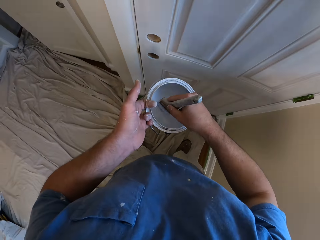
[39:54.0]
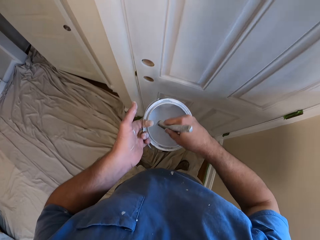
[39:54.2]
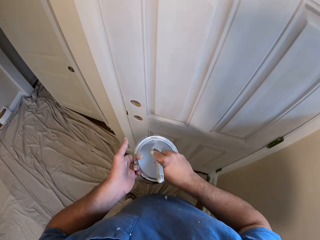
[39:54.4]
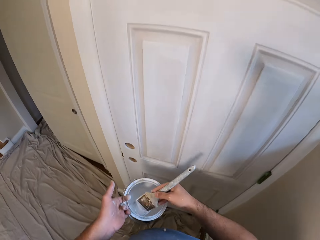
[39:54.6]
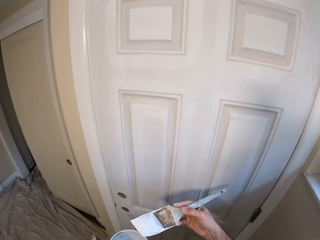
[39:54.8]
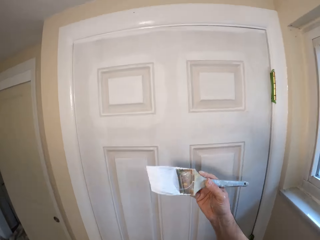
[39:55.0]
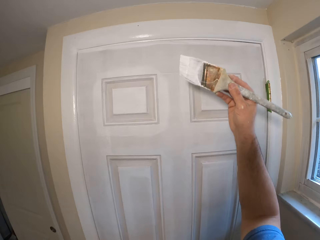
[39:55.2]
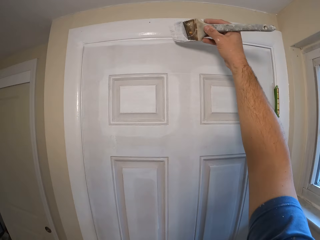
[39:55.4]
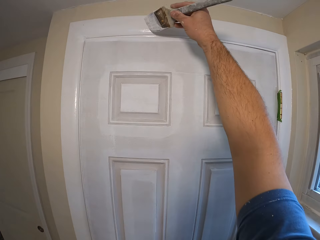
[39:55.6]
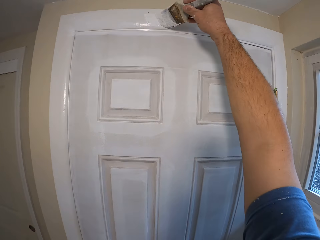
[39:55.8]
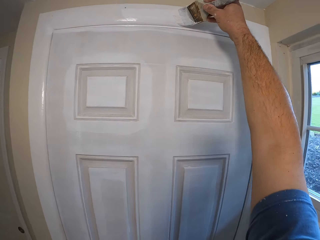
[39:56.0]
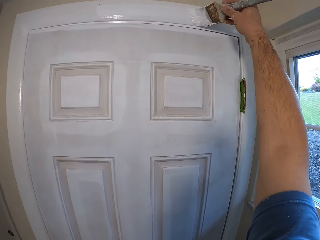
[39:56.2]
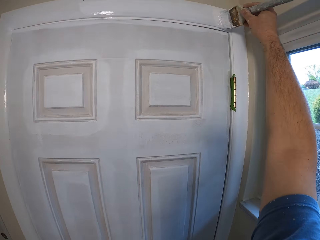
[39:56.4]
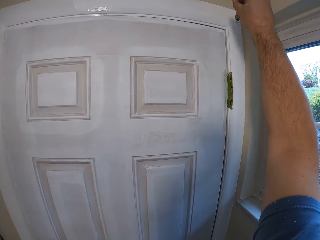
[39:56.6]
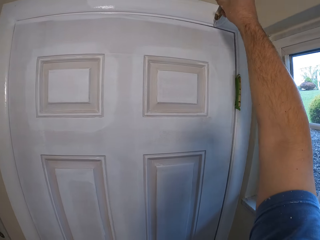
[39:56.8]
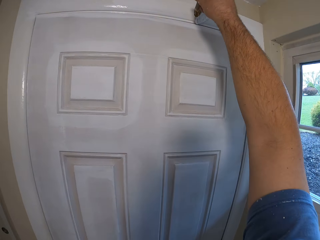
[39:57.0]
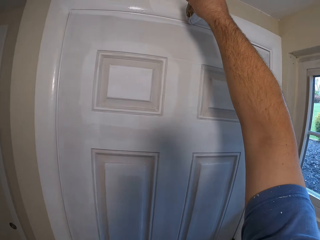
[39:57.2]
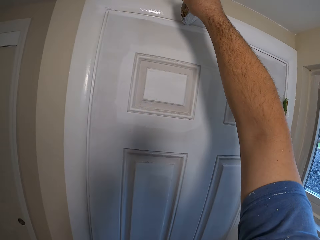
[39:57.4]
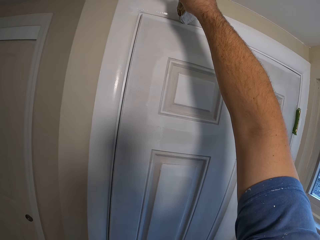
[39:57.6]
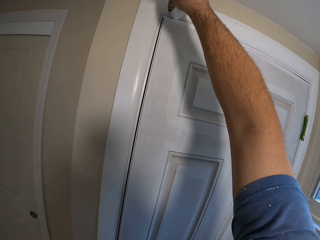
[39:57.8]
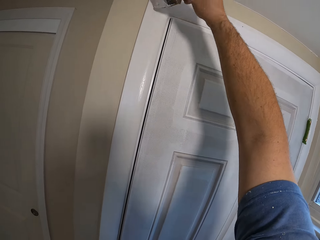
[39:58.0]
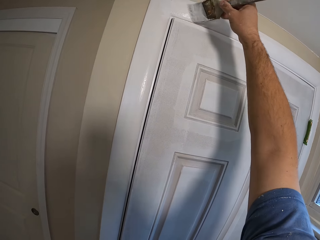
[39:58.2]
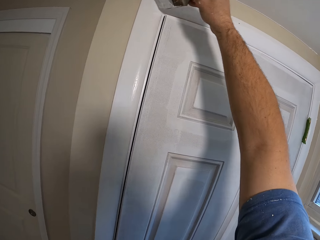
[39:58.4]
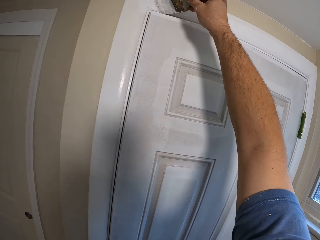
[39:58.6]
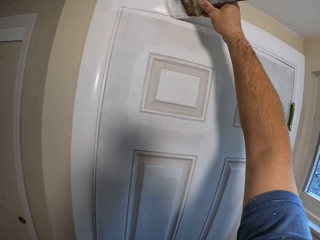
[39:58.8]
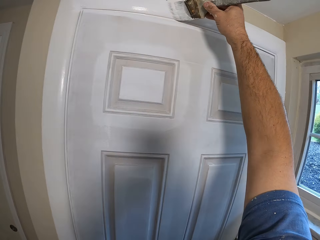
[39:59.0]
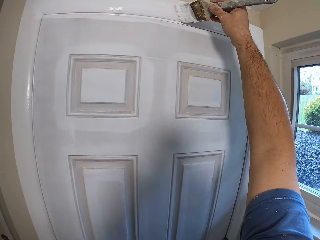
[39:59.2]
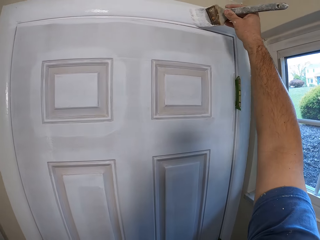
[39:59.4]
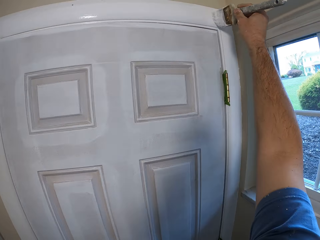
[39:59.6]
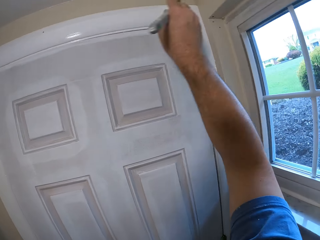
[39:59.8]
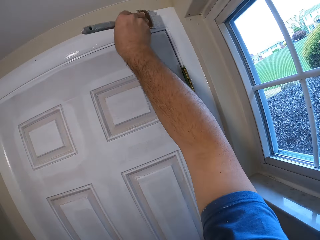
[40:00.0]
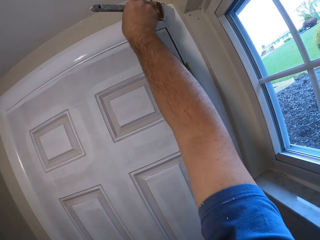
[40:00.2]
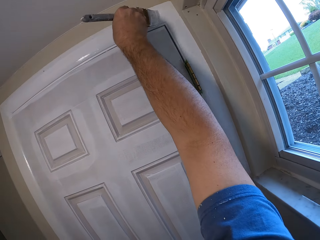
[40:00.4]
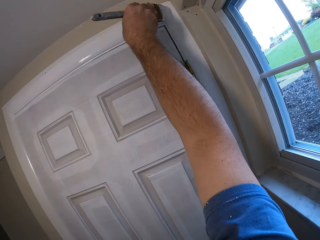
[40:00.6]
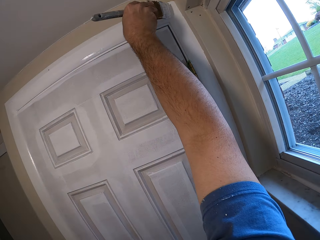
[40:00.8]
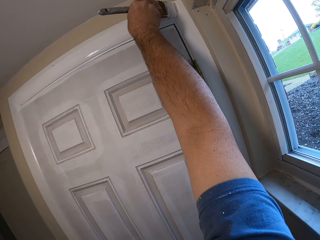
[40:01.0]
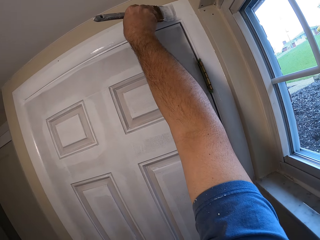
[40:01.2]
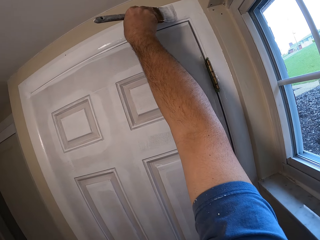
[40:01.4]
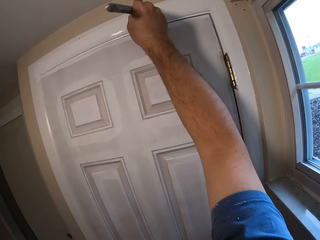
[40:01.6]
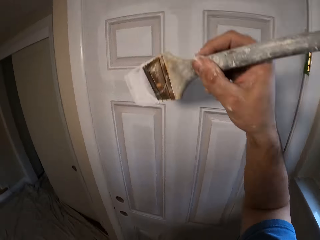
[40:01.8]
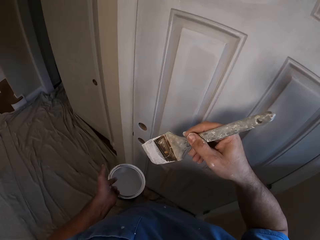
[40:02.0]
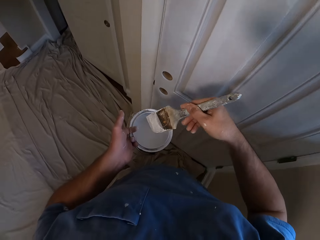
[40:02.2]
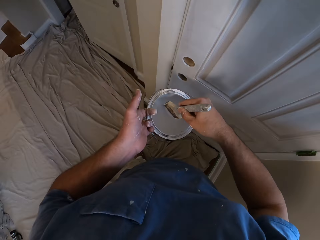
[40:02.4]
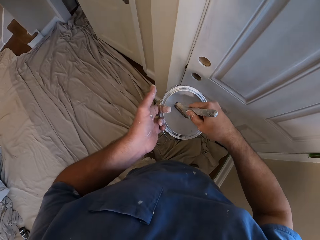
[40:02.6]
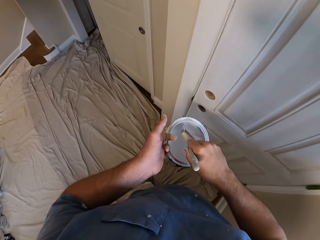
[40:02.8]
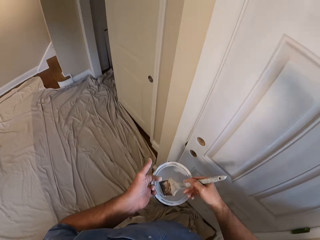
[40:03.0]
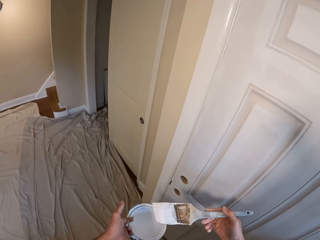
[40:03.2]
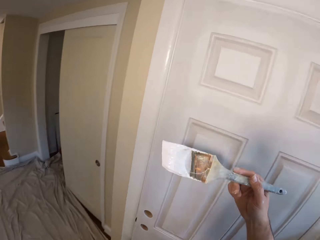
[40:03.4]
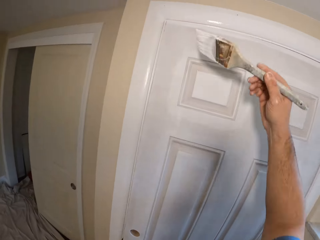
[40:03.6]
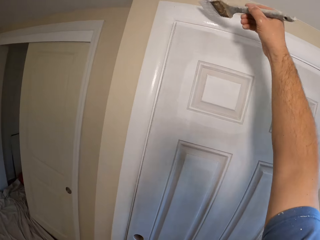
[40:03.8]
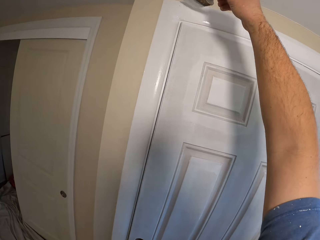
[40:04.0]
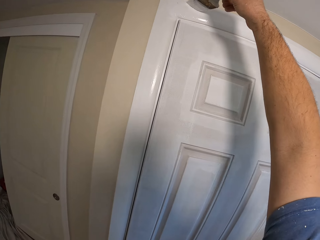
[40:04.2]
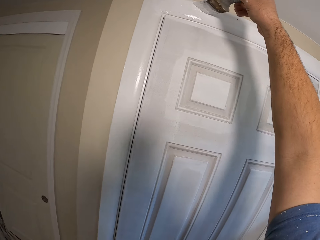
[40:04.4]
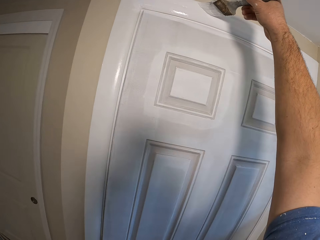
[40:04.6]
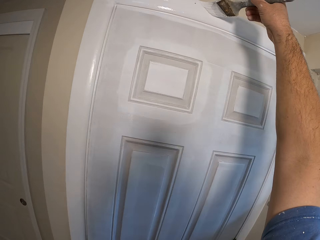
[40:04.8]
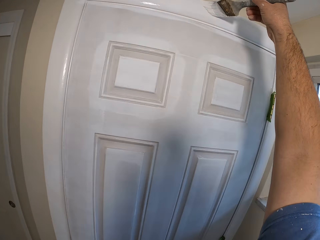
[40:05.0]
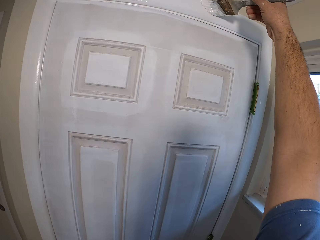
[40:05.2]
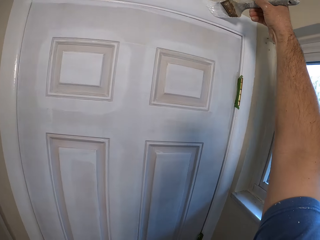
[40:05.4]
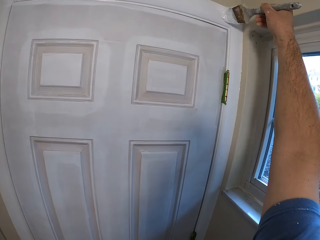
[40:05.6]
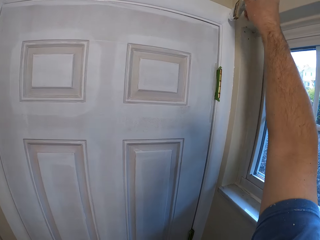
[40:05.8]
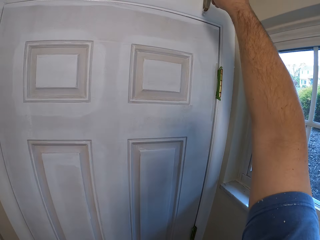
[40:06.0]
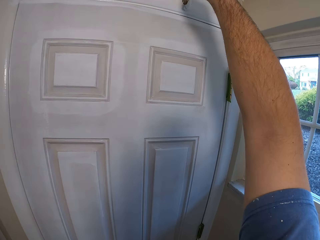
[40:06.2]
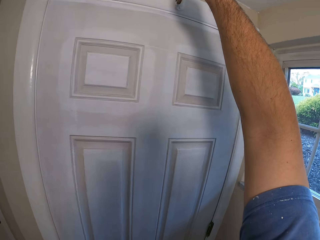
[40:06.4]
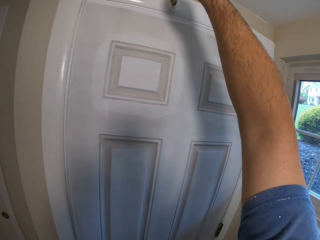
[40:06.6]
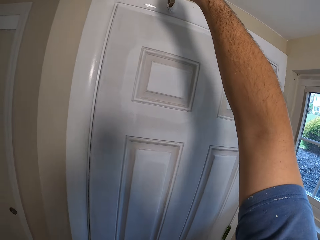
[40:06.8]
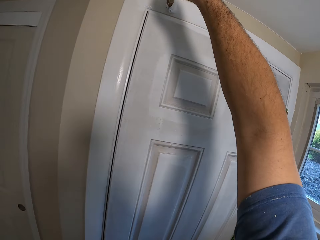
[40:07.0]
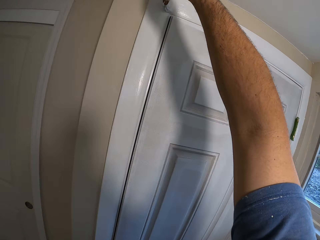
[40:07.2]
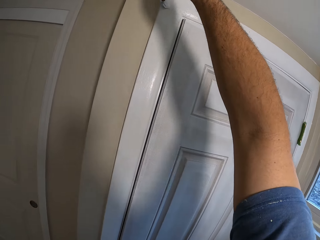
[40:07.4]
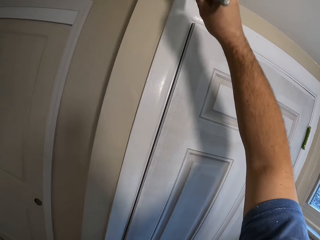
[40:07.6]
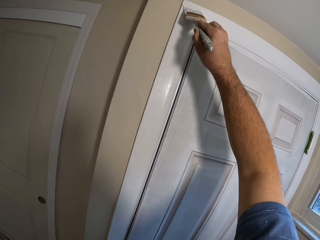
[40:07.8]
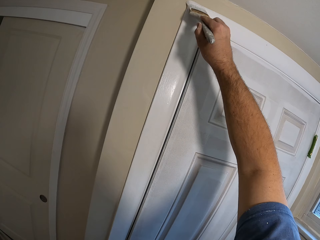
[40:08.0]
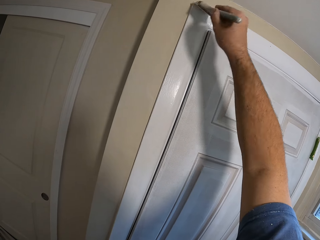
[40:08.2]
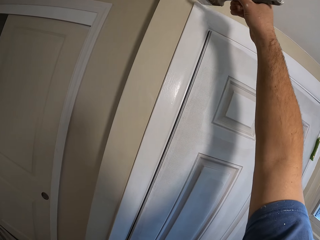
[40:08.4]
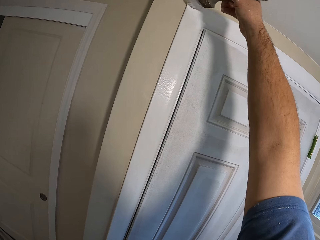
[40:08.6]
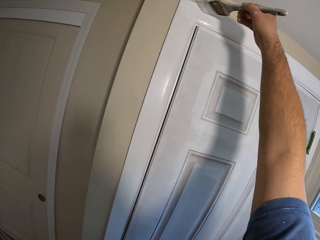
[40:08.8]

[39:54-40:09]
The camera wearer dips the brush into the paint can. They look upwards. They paint the door frame with the brush. They look downwards. They dip the brush into the paint can. They look upwards. They paint the door frame with the brush.

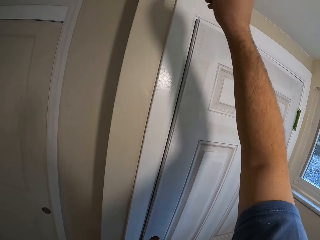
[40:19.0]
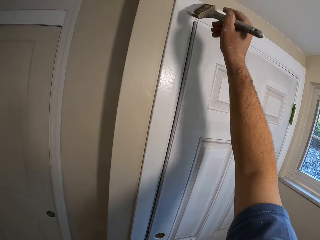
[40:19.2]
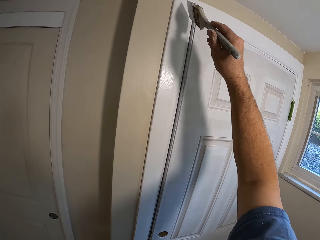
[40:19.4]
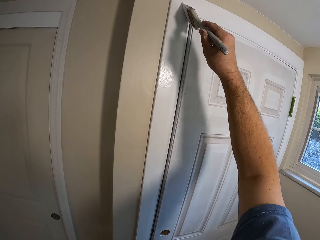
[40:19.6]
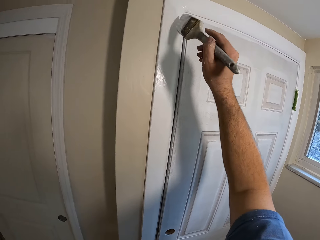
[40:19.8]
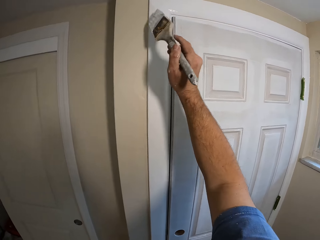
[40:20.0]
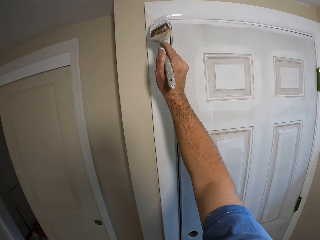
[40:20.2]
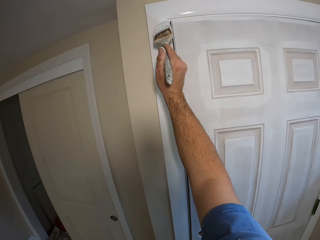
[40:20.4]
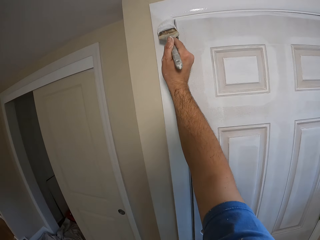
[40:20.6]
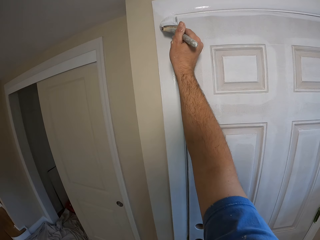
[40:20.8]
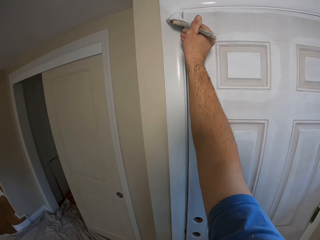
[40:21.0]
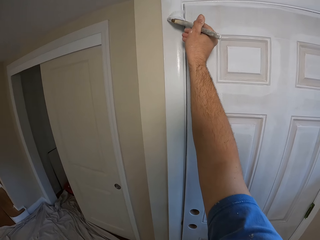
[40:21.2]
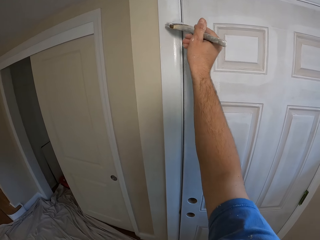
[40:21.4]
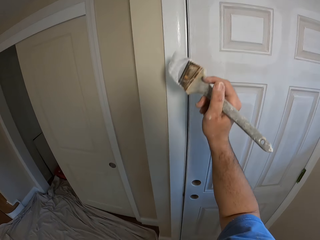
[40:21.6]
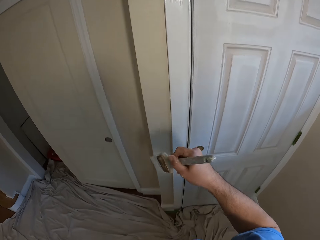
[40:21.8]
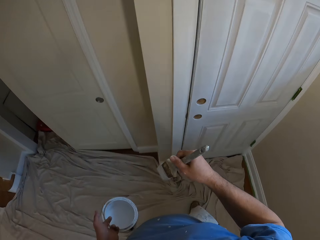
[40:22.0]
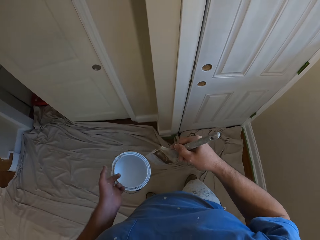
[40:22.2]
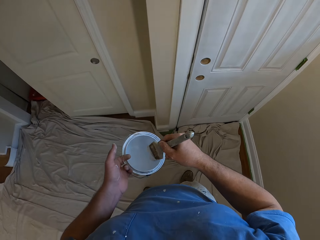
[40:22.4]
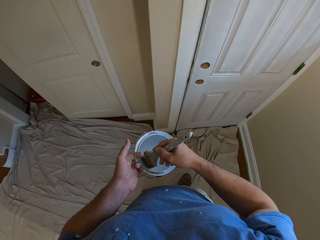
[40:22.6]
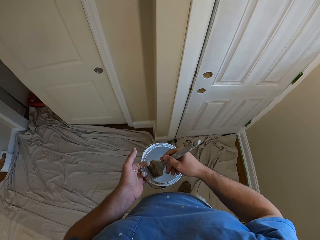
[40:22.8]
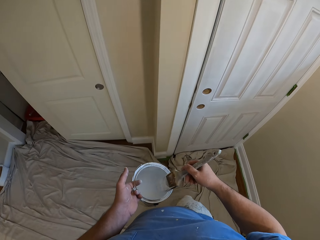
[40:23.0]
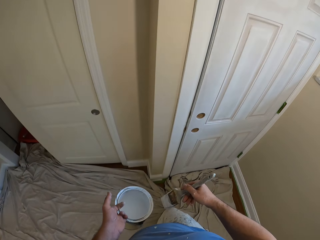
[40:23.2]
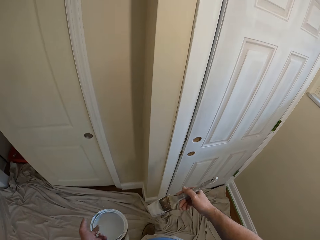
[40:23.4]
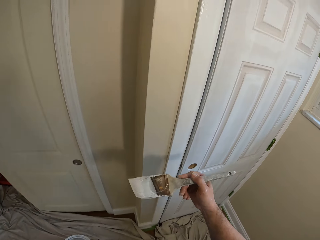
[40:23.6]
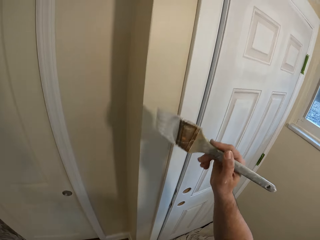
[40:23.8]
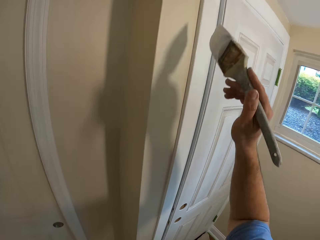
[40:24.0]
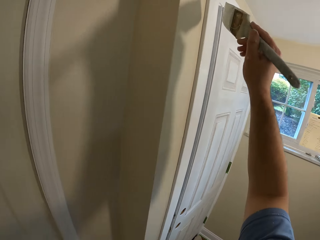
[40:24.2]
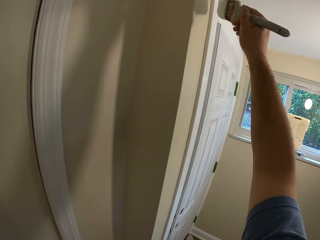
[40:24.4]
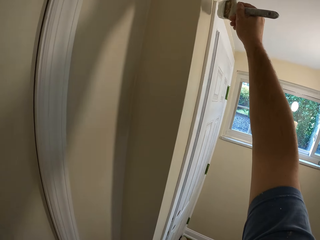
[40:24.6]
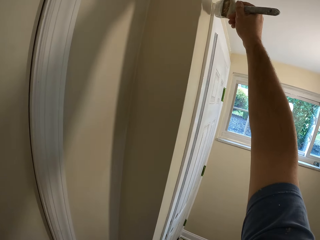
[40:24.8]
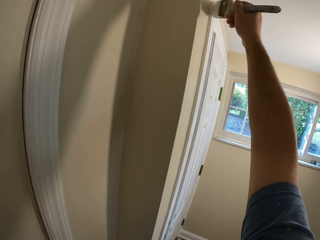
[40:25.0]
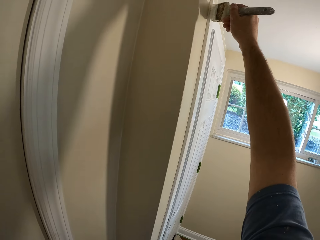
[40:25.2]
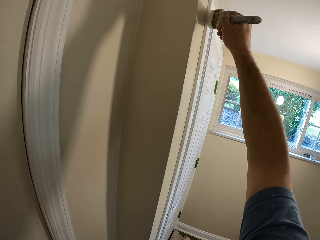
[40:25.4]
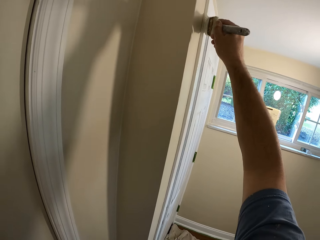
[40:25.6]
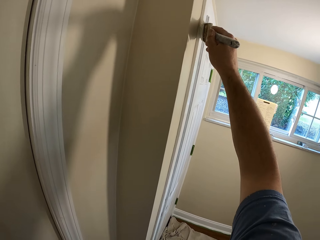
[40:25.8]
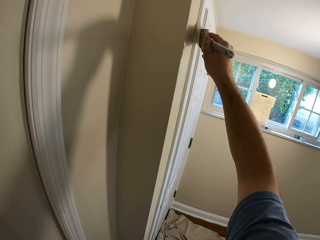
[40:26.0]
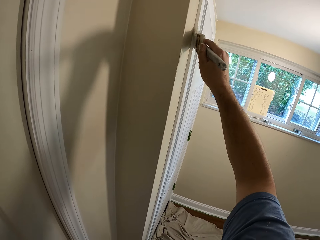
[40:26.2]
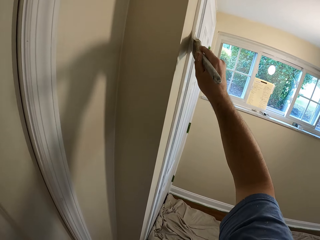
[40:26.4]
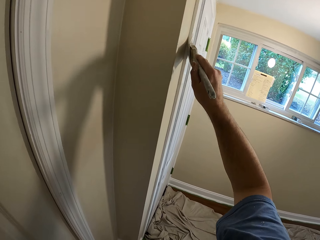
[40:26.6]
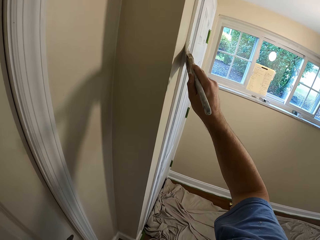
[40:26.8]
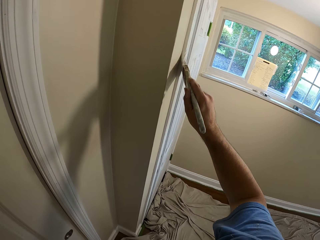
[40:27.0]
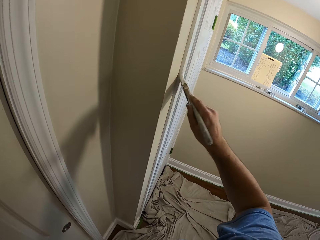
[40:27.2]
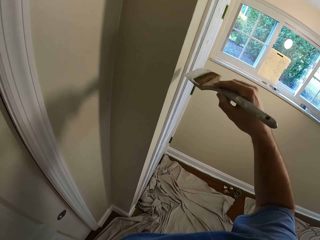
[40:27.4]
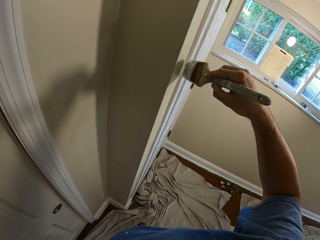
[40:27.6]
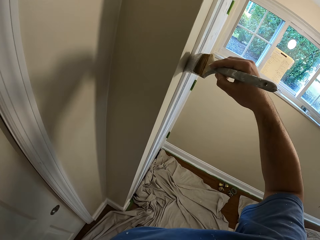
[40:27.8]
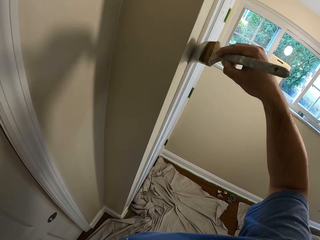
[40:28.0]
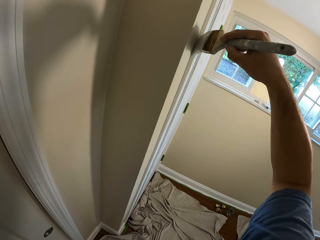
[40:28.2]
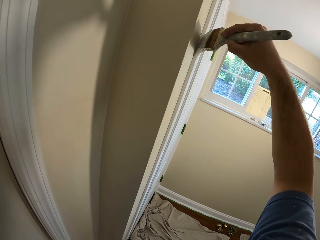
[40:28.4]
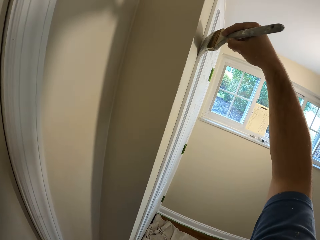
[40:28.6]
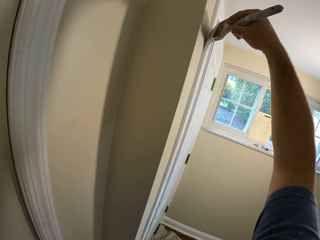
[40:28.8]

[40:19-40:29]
The camera wearer stops painting and looks downwards. They dip the brush into the paint can. They paint the edge of the door frame with the brush.
